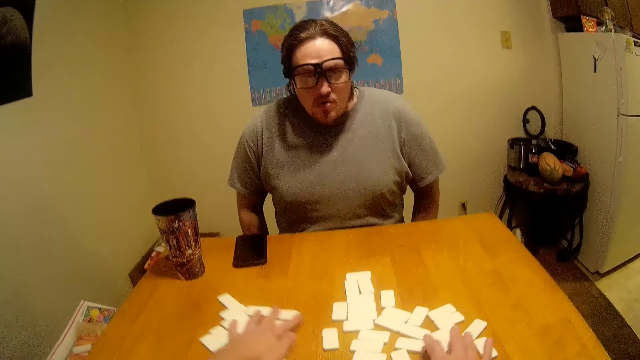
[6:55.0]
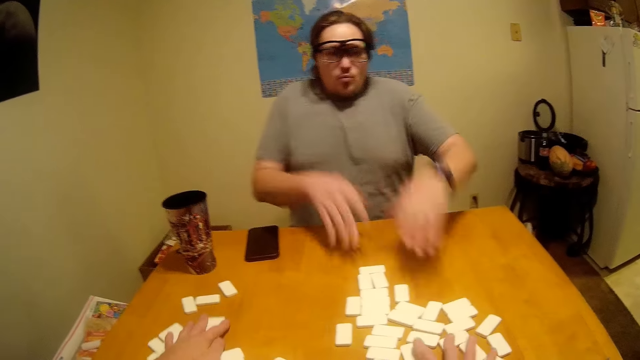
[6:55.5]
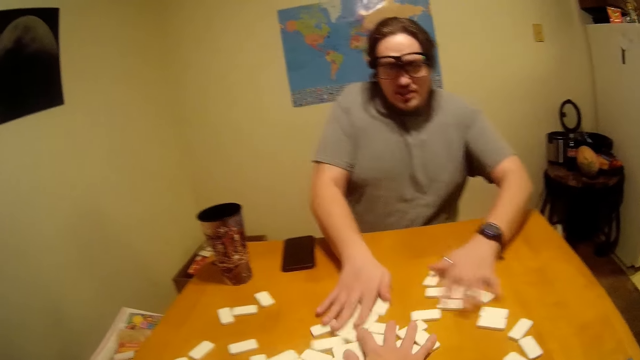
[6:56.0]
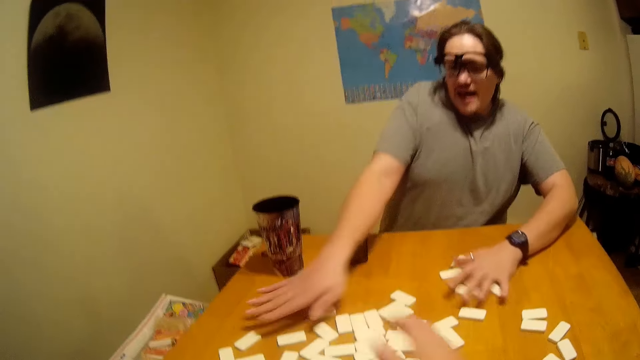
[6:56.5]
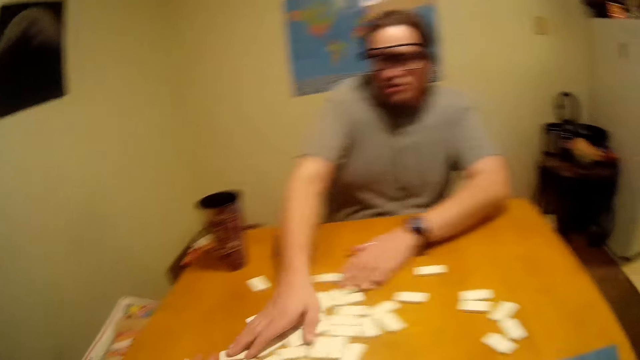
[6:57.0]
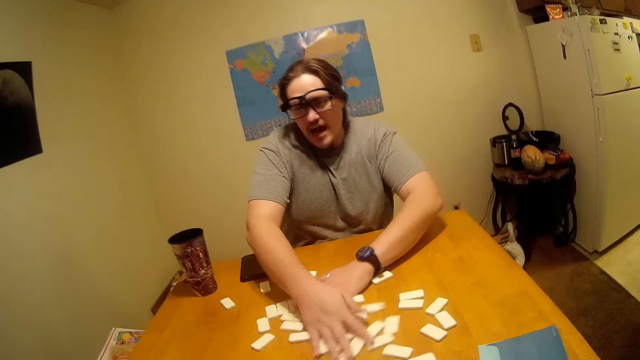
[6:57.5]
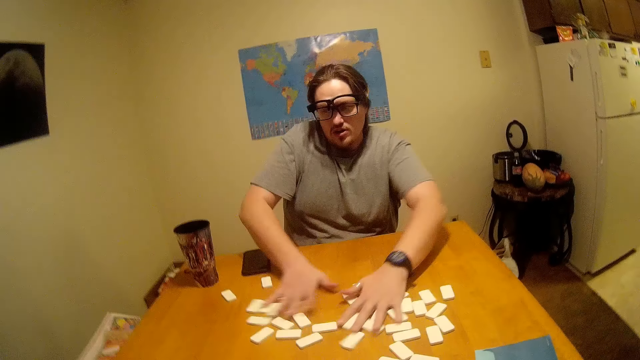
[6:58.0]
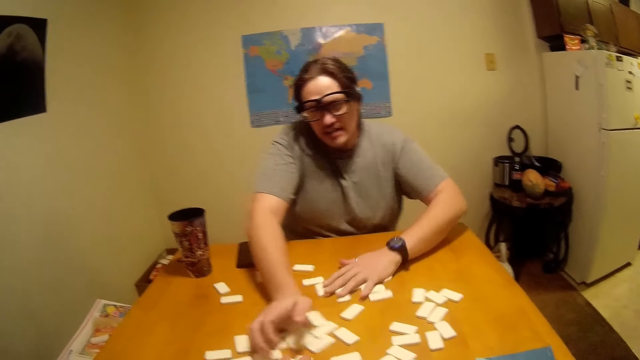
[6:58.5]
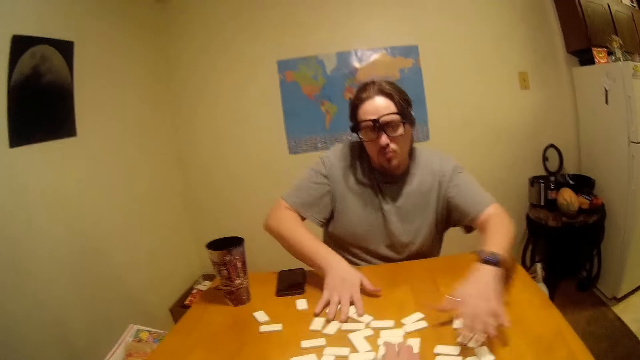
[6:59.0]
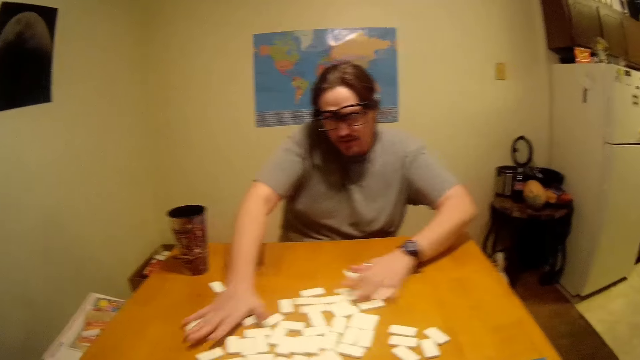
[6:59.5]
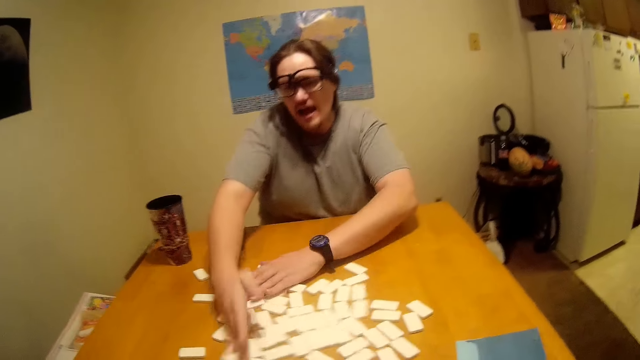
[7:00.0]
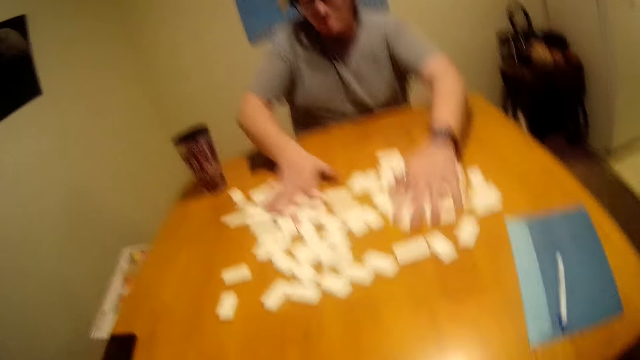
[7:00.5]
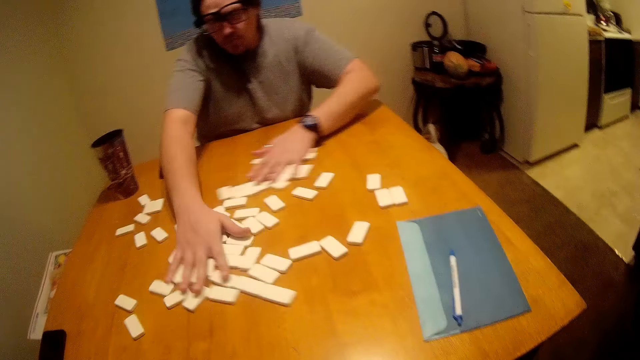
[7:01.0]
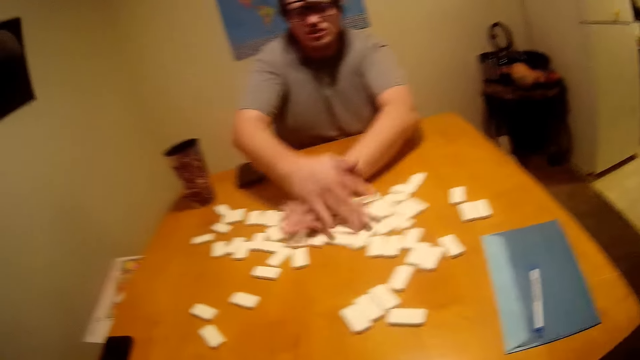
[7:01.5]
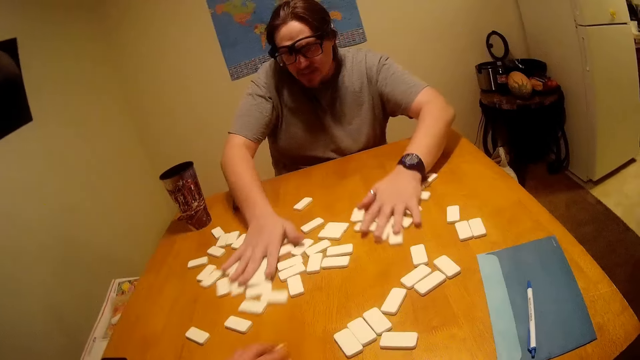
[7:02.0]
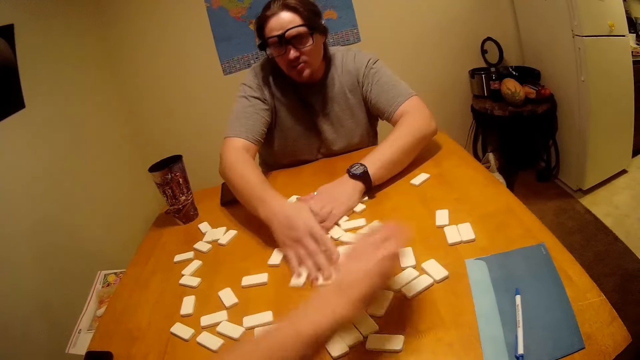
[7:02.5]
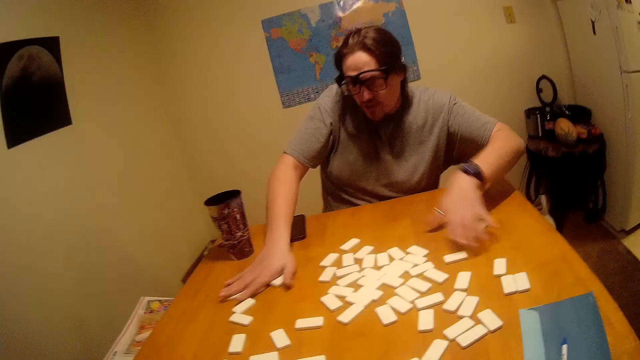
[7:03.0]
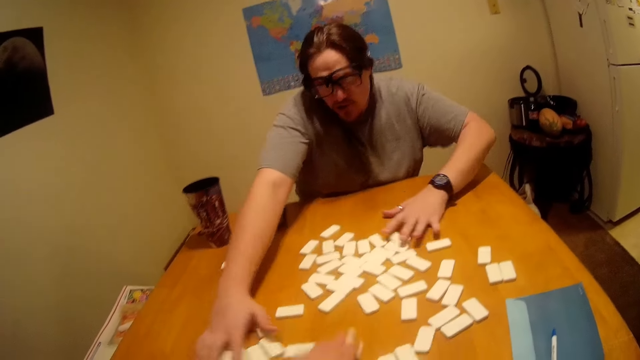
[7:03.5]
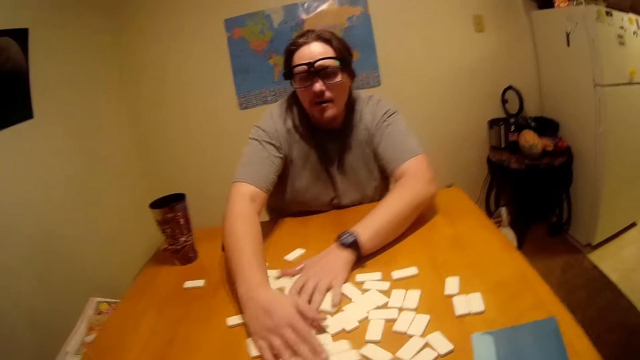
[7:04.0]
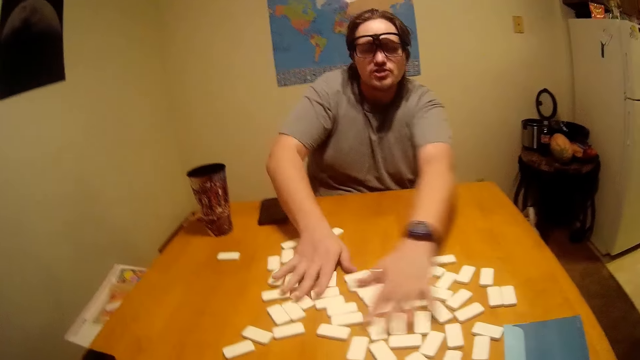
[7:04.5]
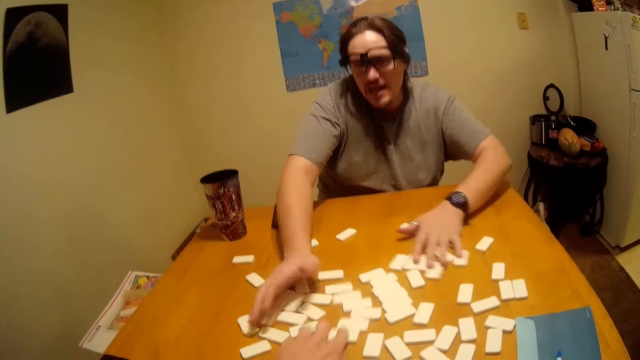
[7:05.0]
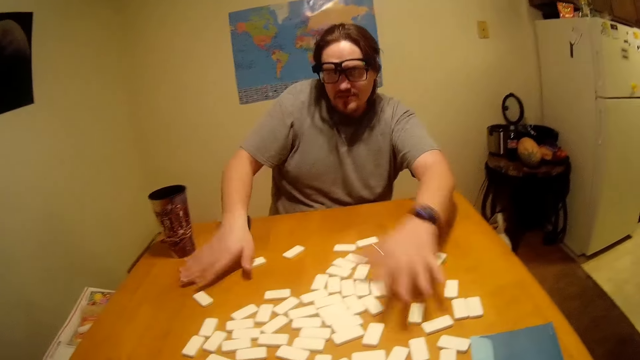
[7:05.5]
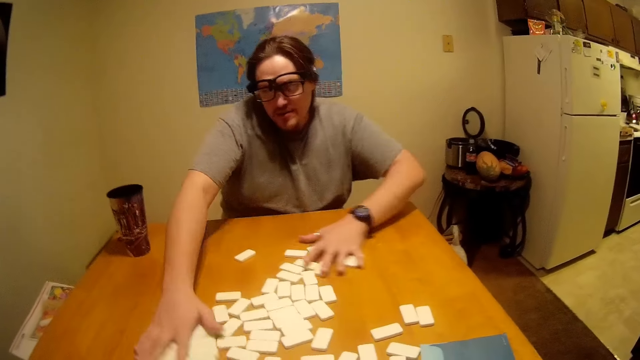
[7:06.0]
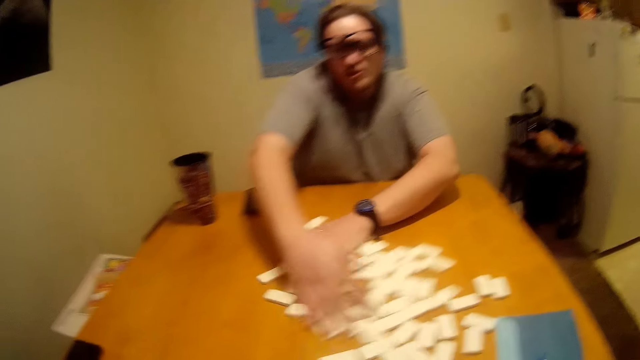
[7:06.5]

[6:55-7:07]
The camera wearer picks up the Ludo. A man and the camera wearer rearrange the pieces of the Chinese board games on the table. The man mixes the Ludo.

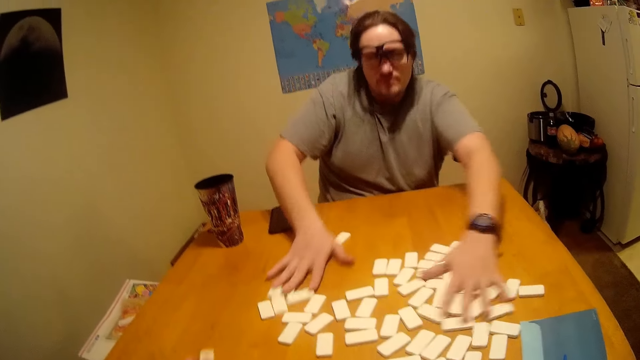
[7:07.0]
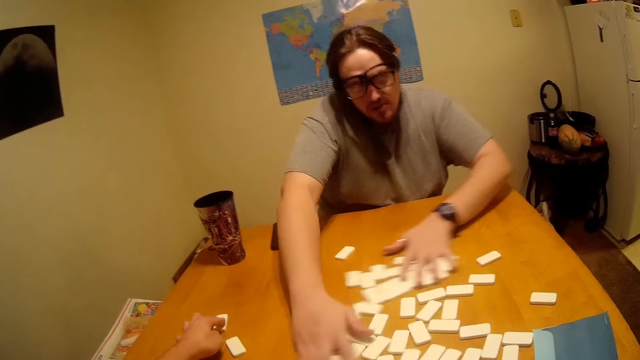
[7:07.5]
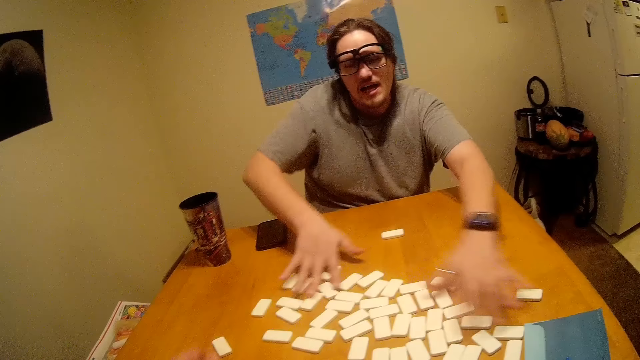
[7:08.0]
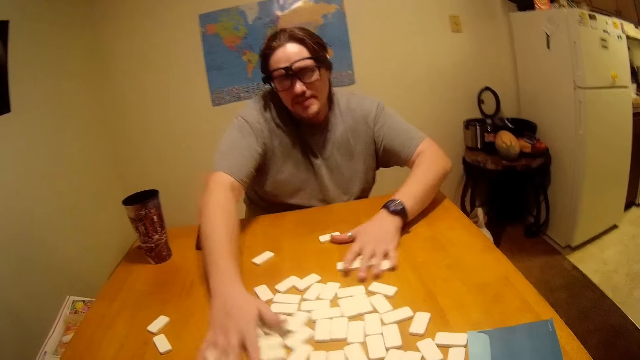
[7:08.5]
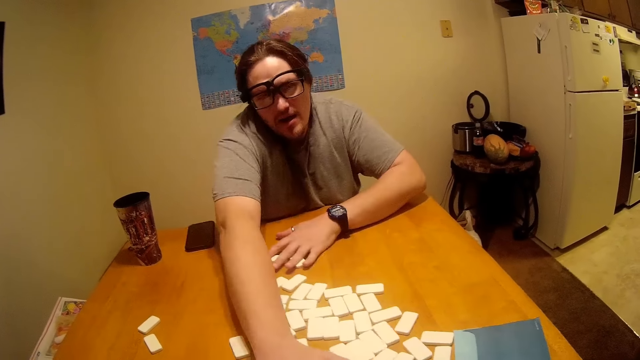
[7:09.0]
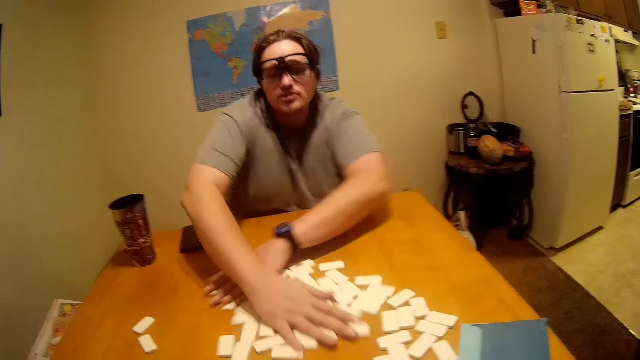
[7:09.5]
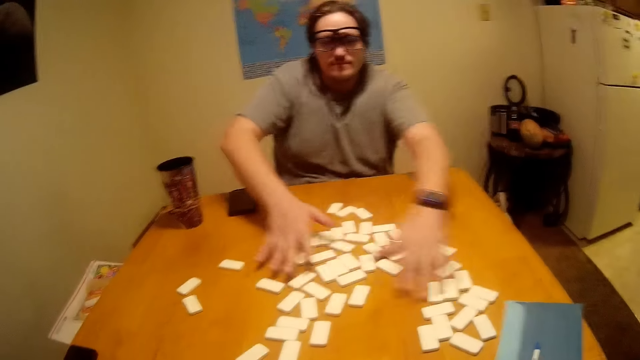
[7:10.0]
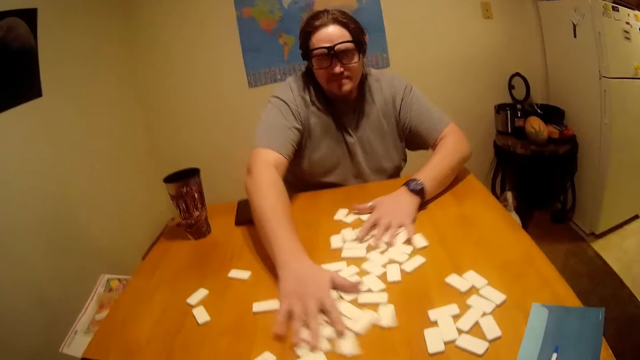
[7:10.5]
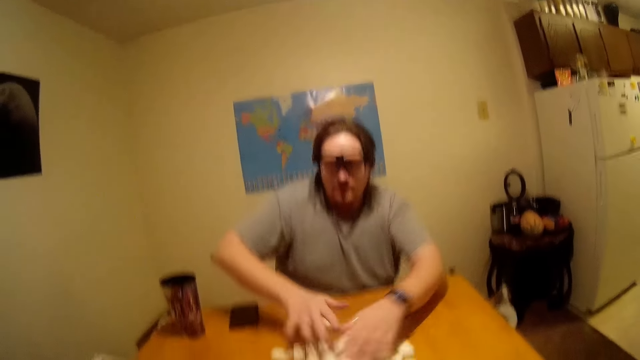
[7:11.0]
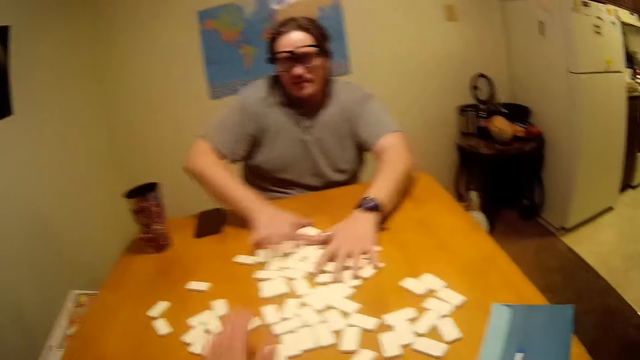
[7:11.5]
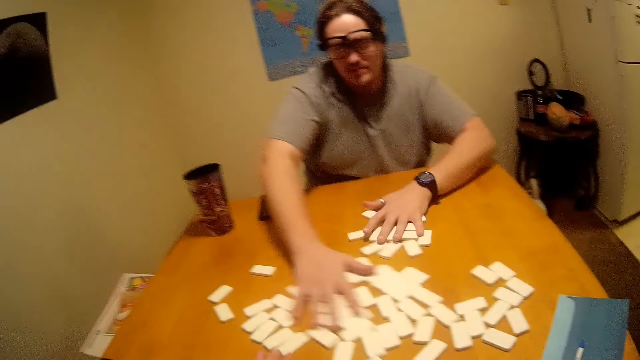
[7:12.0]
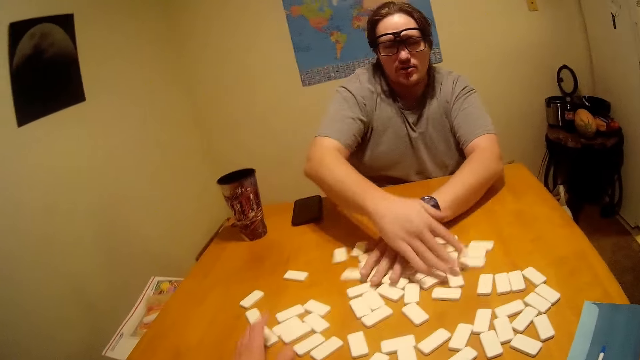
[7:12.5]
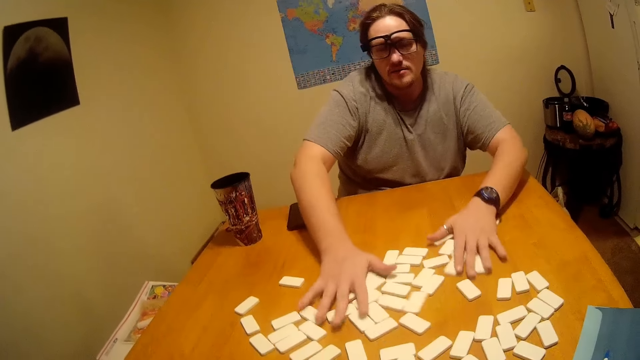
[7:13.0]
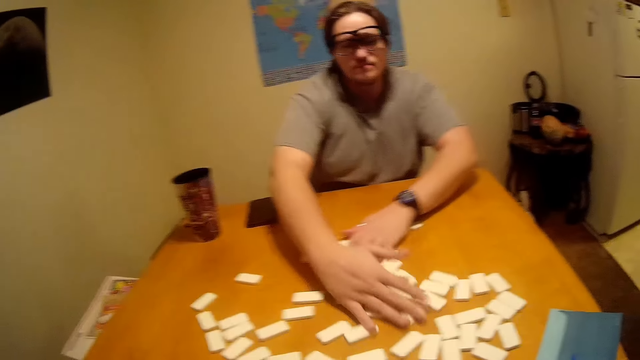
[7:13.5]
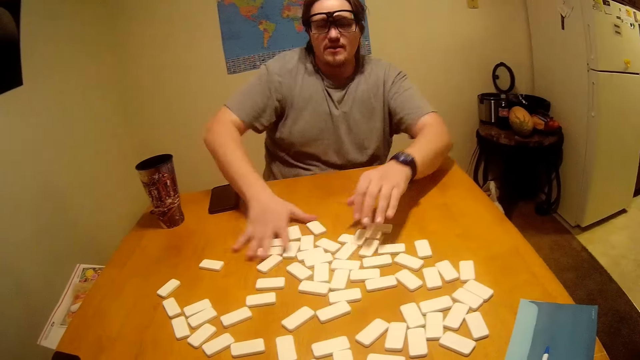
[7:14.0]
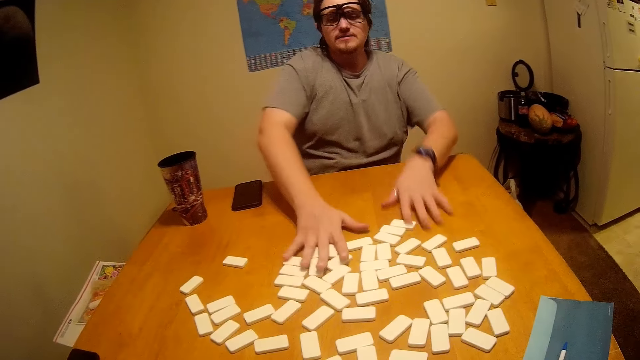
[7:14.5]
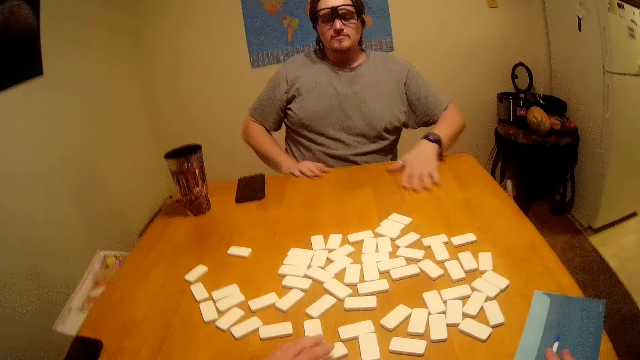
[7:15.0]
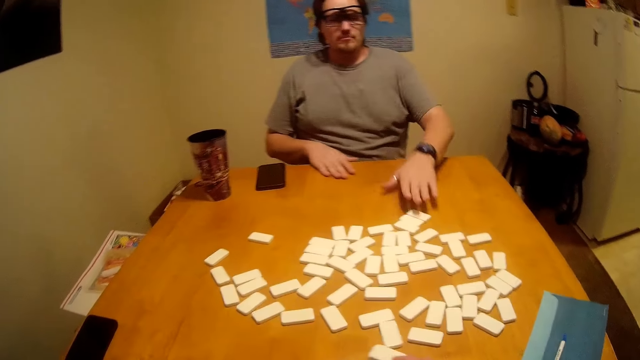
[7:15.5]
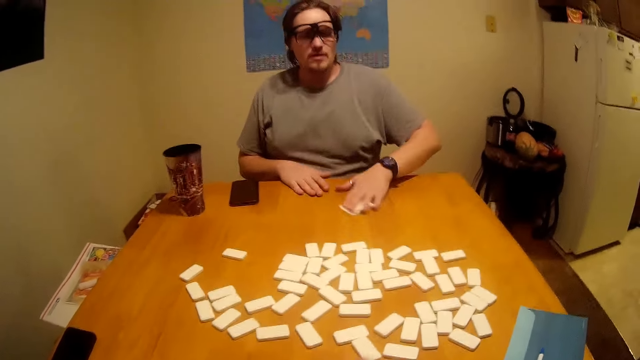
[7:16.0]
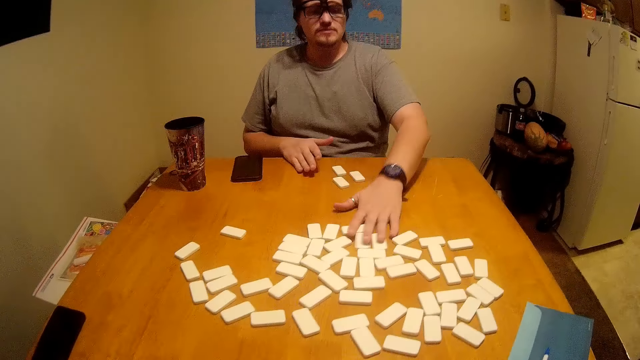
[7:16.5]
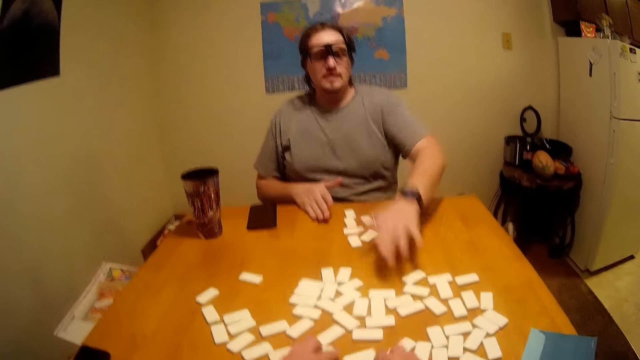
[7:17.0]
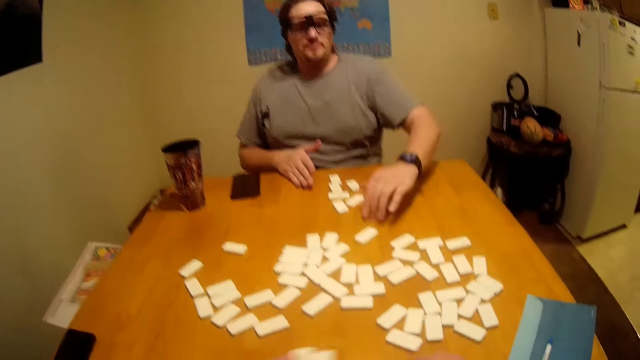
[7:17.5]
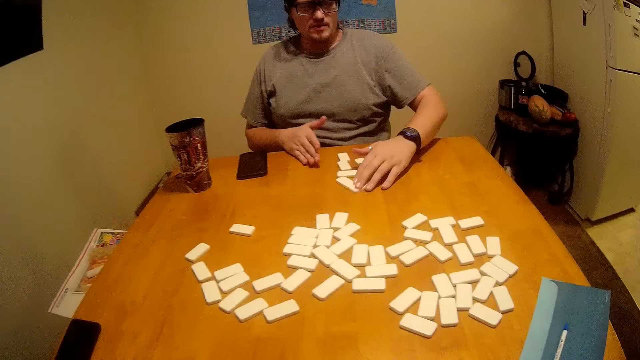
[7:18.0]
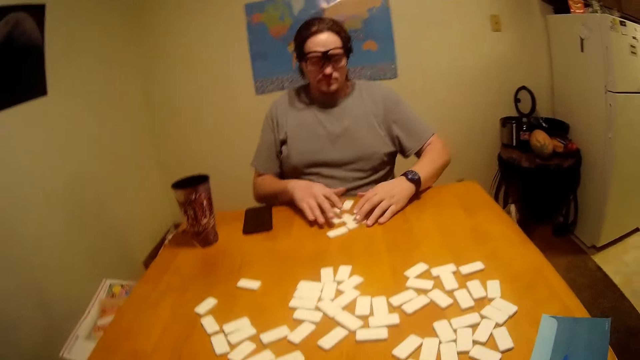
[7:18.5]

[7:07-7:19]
A man pulls pieces of the Chinese board game forward and picks up the Ludo.
